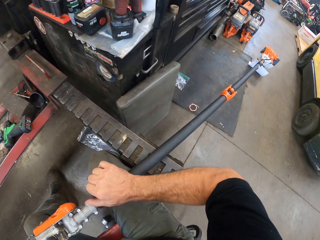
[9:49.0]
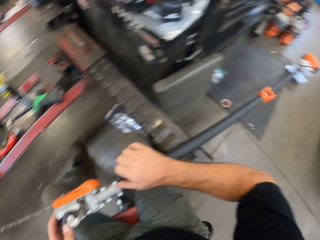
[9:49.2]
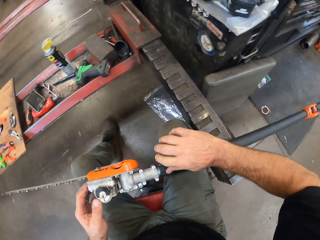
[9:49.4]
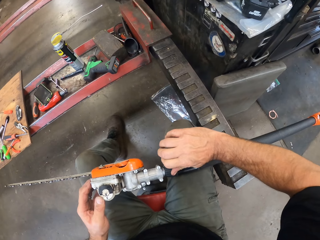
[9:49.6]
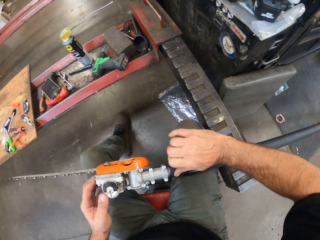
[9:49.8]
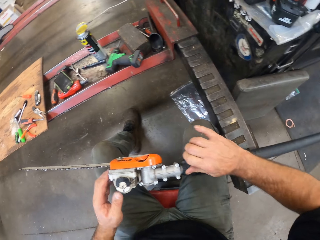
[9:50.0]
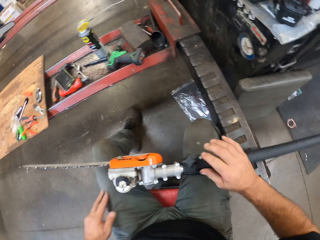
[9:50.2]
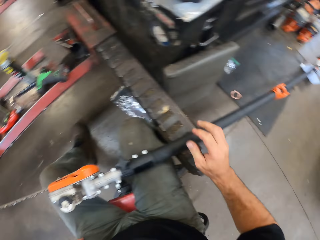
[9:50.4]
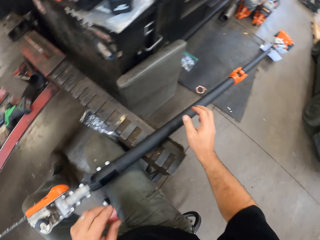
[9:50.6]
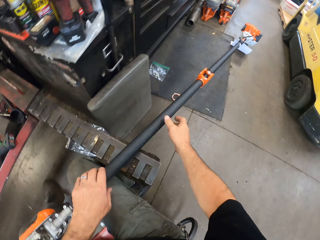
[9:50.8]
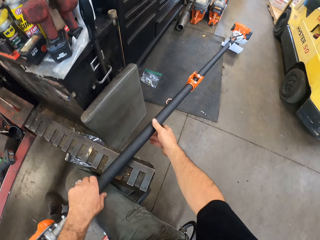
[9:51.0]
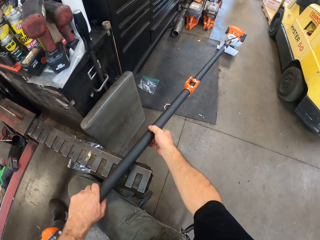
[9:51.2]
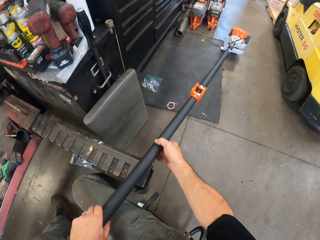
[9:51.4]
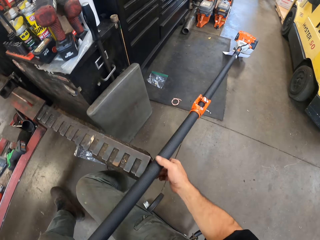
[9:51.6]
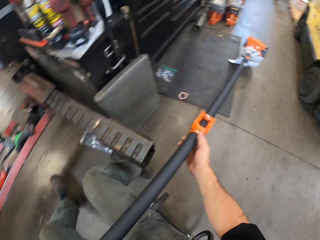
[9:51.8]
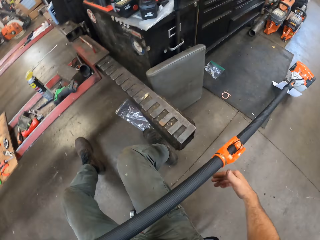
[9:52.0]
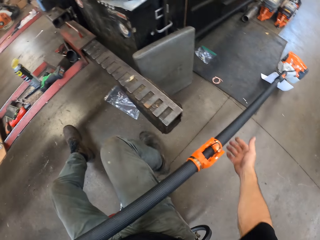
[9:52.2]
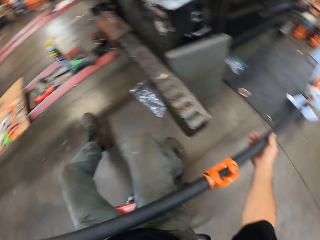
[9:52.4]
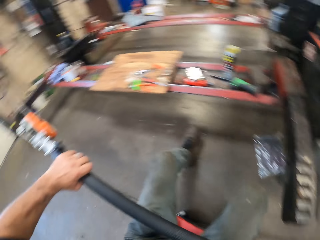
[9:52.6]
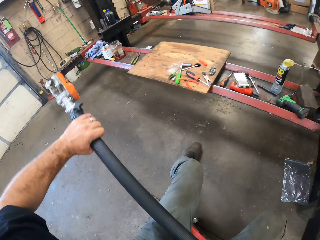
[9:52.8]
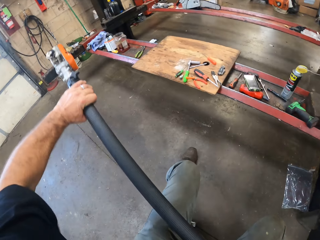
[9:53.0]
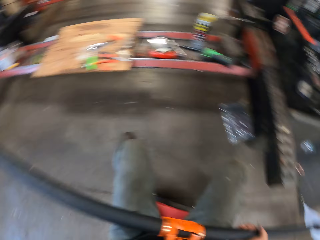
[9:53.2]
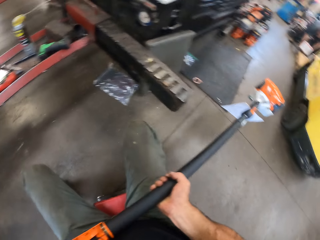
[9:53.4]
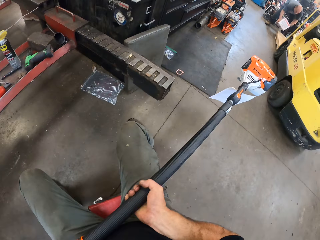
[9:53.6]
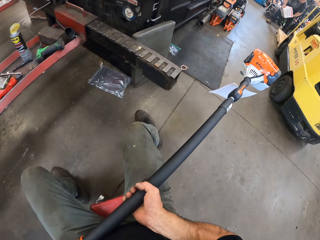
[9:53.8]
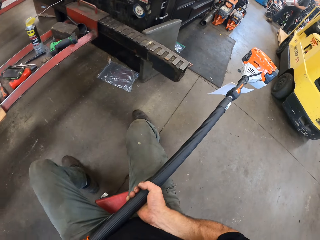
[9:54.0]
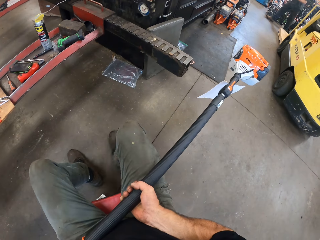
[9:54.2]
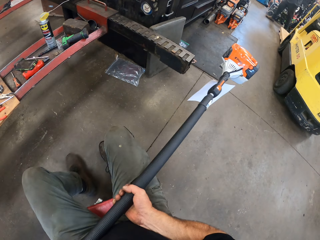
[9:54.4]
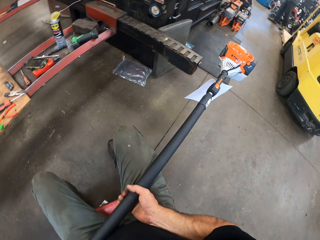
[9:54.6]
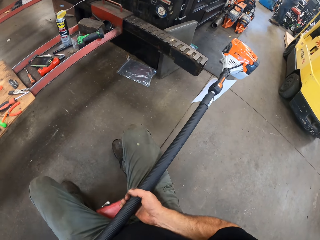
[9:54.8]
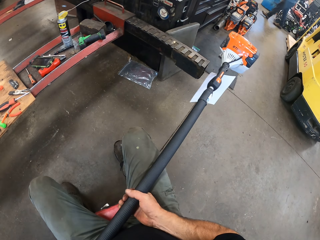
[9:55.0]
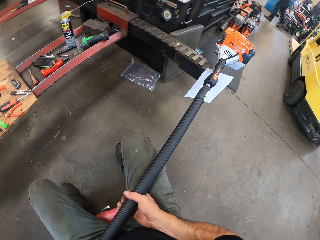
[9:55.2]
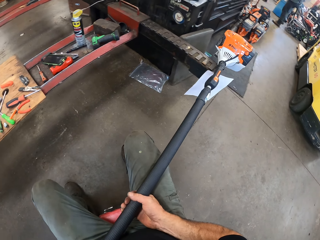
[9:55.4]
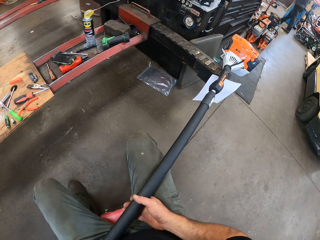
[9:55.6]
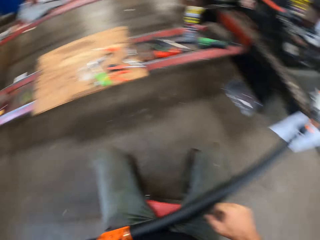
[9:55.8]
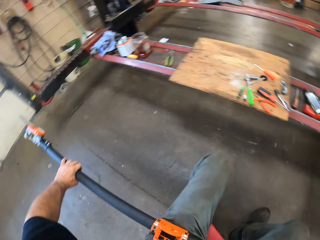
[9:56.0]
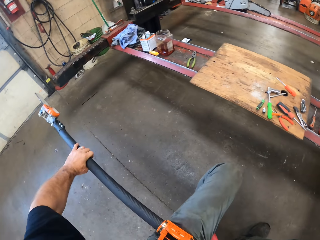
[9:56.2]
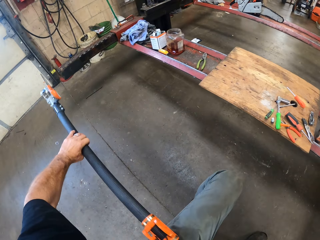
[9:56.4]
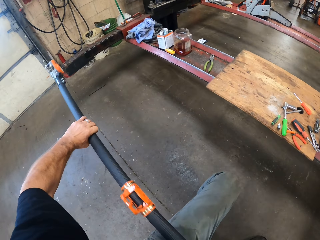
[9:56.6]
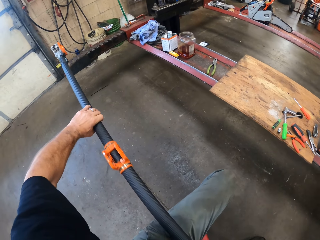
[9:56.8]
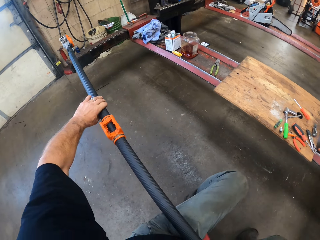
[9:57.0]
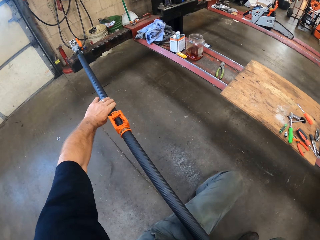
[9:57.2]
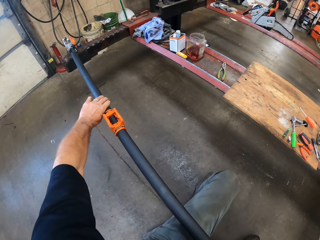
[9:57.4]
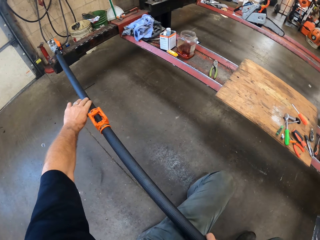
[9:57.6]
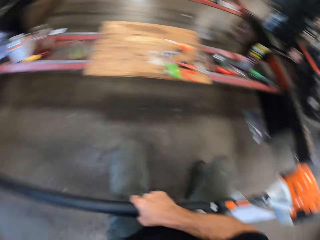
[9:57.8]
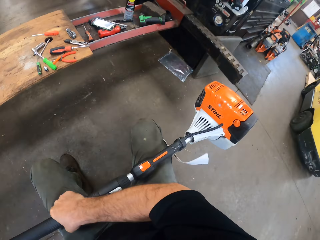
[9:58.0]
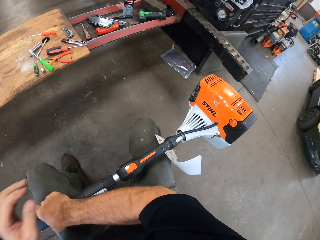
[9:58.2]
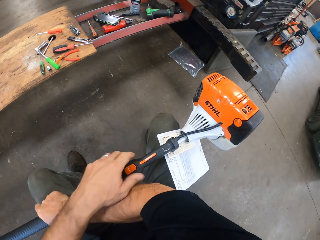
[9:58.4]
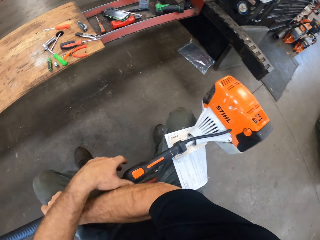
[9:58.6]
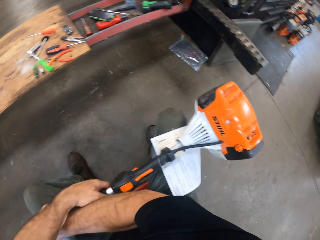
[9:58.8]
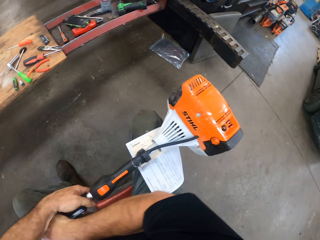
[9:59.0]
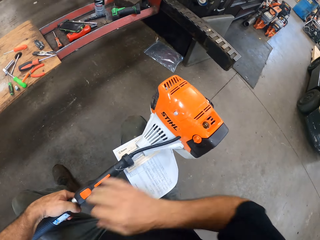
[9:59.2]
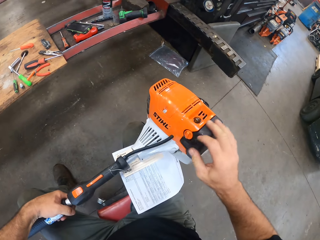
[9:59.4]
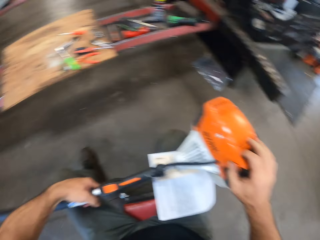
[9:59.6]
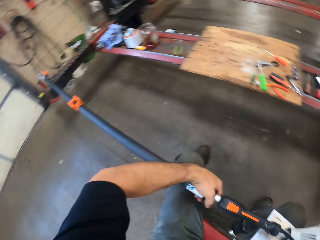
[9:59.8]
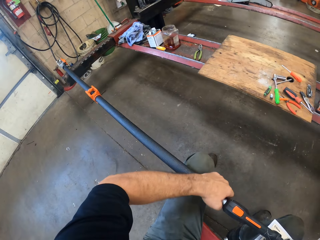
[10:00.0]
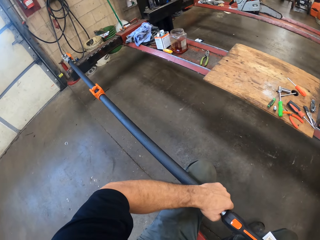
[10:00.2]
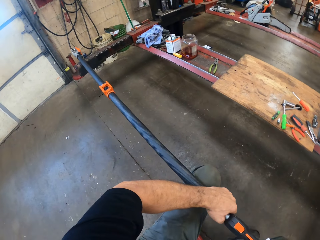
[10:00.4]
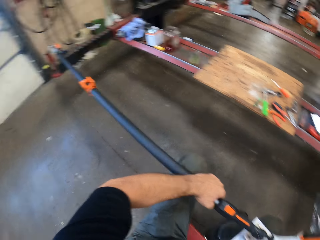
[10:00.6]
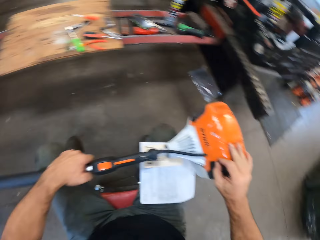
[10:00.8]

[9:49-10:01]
The camera wearer touches the grass cutter. He adjusts the pole saw on his lap. He moves with his chair. A man walks in the room. The camera wearer puts the grass cutter on the car lifter.

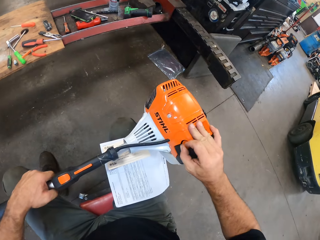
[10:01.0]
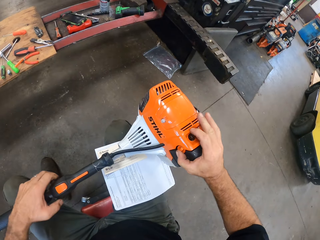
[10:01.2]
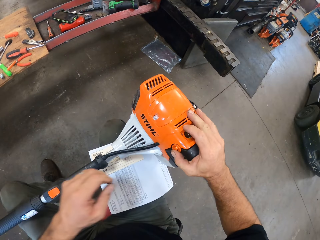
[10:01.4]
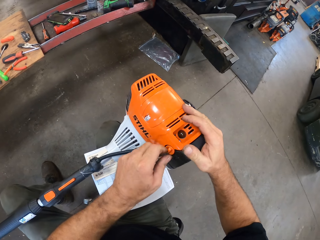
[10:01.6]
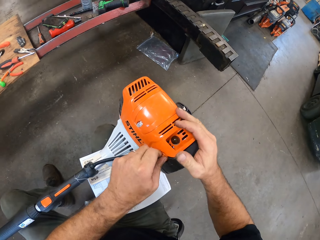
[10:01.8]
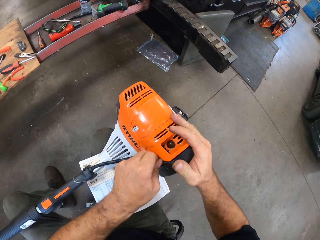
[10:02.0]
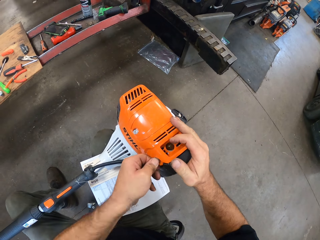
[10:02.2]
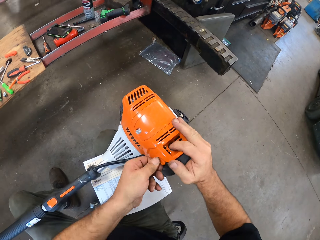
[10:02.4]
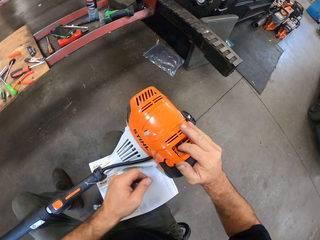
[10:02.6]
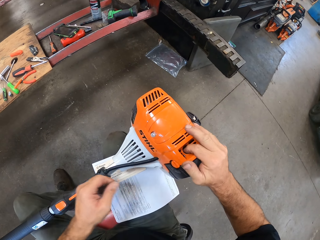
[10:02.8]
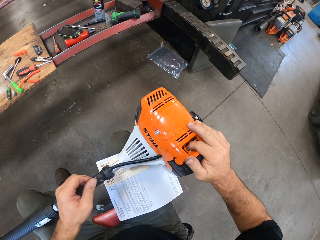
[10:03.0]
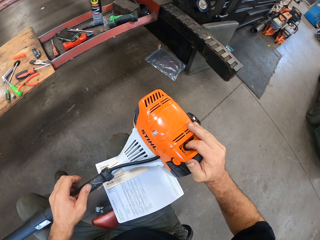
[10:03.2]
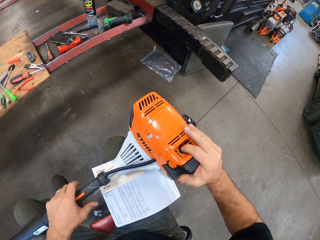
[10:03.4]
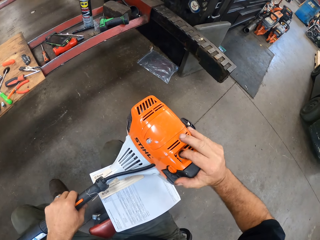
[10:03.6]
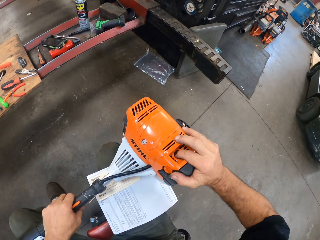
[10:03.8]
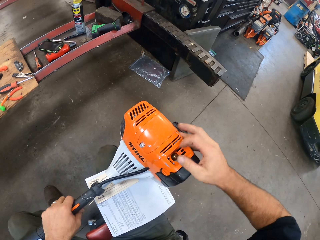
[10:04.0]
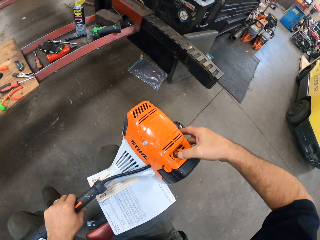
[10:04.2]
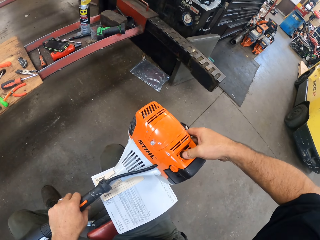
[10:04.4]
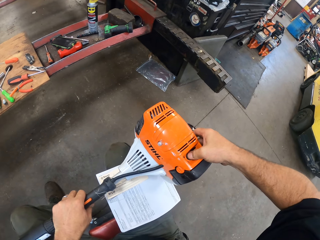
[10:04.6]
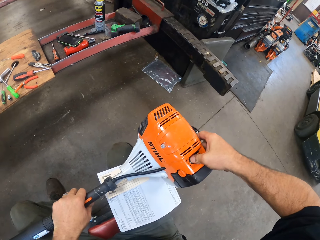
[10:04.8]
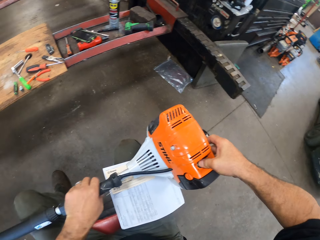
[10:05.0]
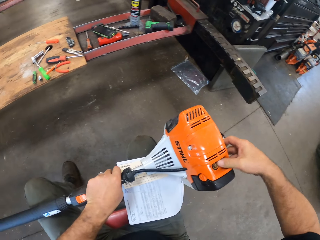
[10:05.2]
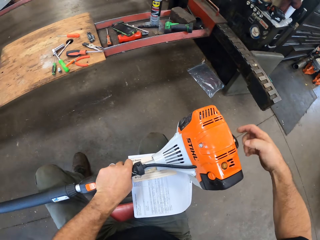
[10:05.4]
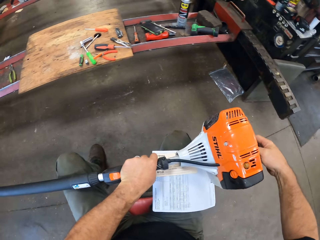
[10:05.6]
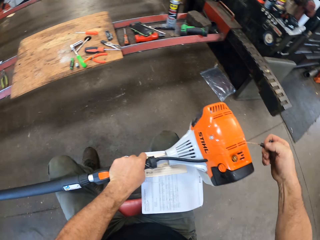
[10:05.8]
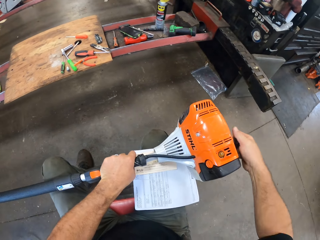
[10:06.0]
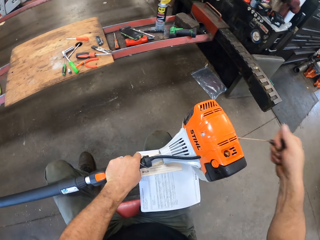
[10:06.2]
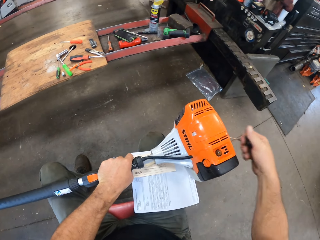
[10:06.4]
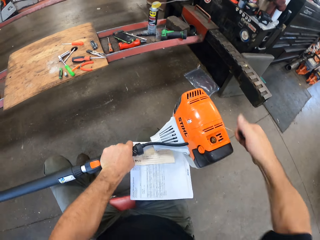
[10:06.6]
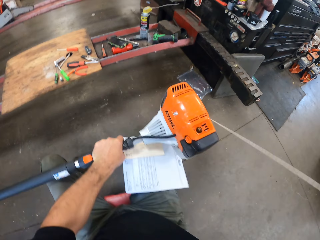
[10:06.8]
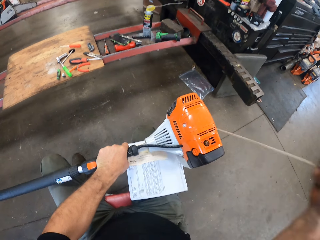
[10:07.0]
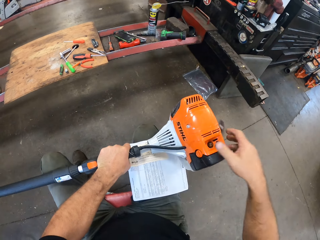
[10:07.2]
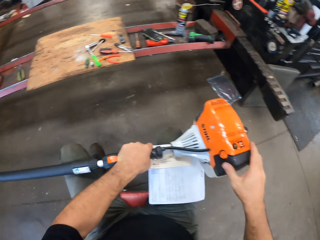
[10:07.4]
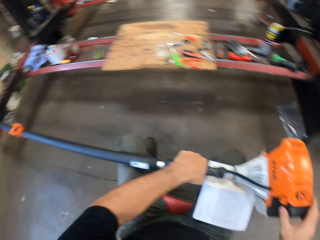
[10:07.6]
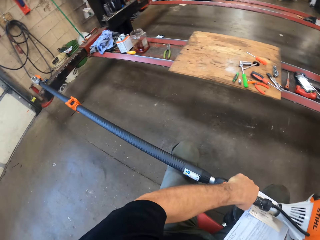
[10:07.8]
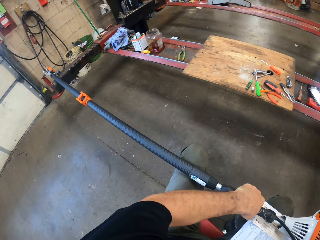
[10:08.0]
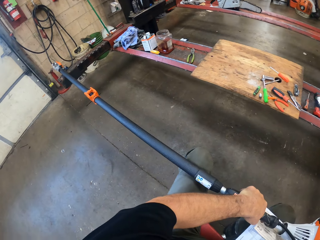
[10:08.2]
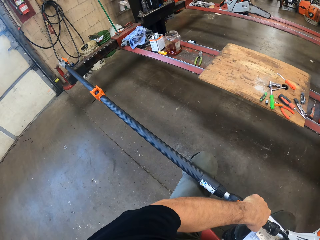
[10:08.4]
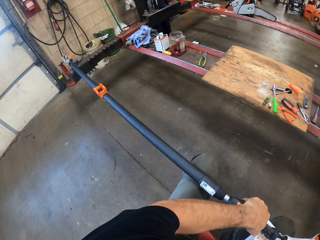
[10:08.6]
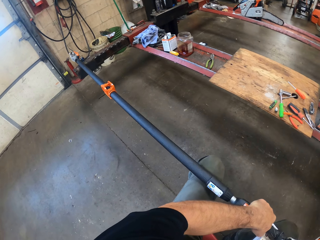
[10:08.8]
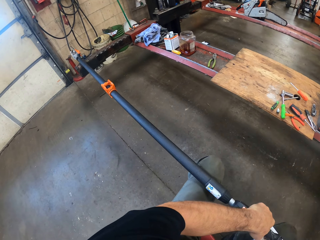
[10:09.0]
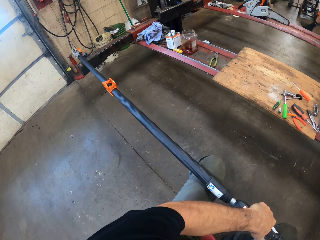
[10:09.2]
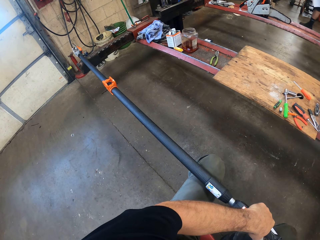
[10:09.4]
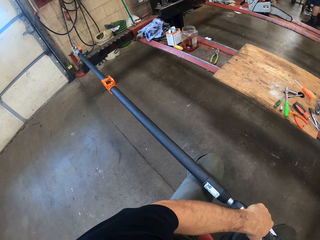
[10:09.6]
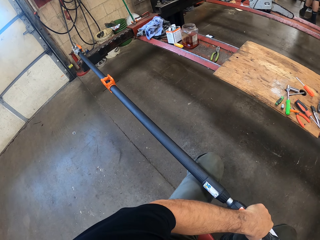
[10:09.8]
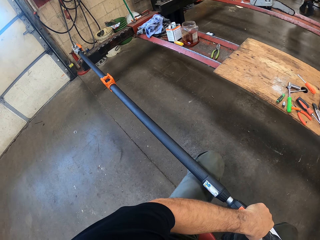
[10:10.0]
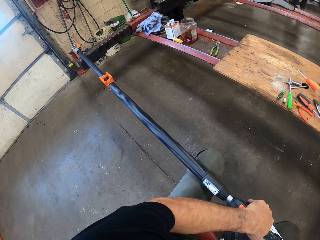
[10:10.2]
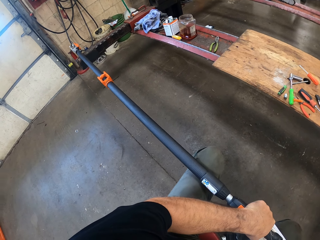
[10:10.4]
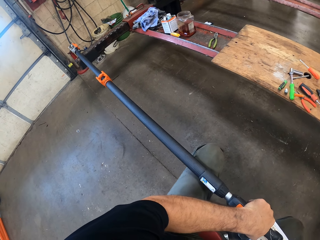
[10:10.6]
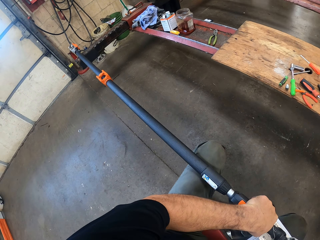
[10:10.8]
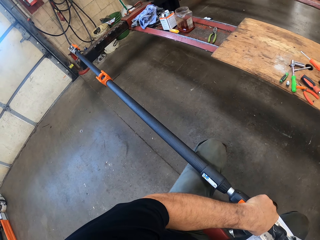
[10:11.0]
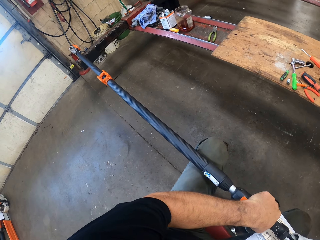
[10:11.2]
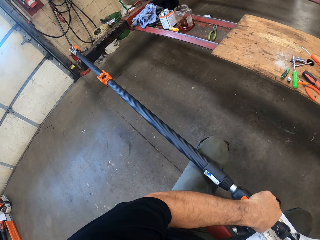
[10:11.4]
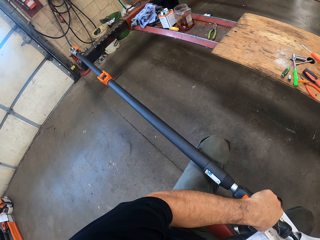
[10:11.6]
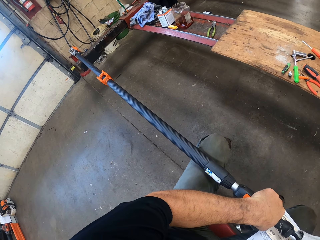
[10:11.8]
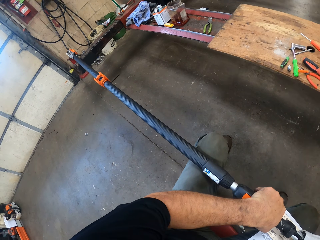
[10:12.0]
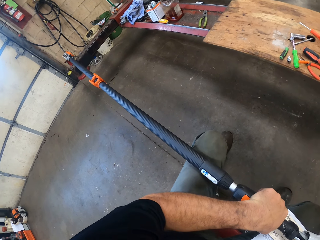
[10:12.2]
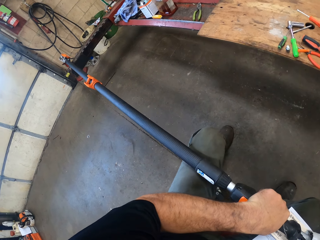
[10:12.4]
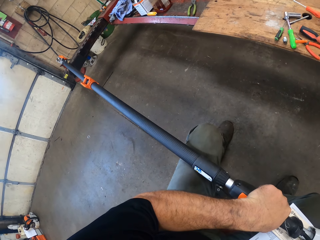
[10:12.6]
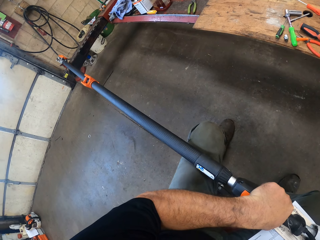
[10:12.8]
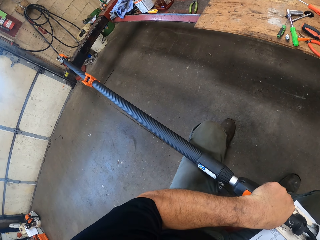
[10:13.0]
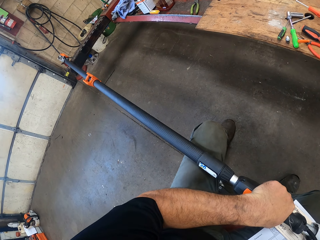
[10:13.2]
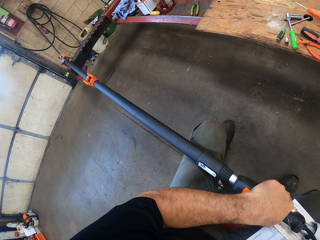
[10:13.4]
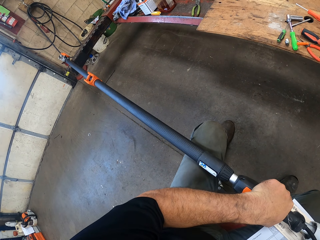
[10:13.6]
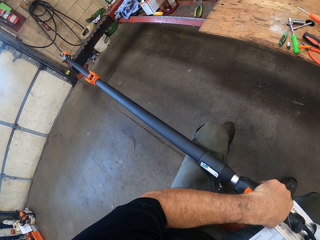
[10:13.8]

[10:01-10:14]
The camera wearer checks the machine on the pole saw. He rotates the lid. He touches the bolt. He starts the machine through a pull start rope with his right hand. He checks the pole saw cut pedal. A man walks in the room. The camera wearer looks at the grass cutter.
